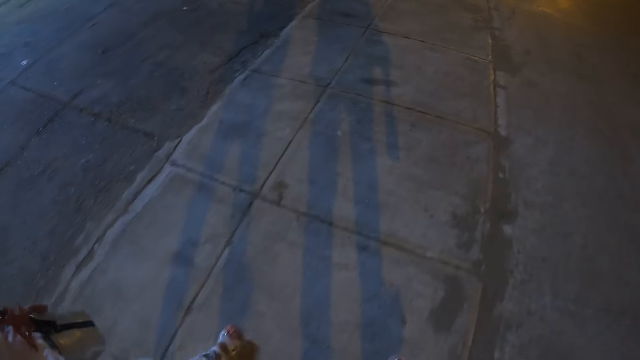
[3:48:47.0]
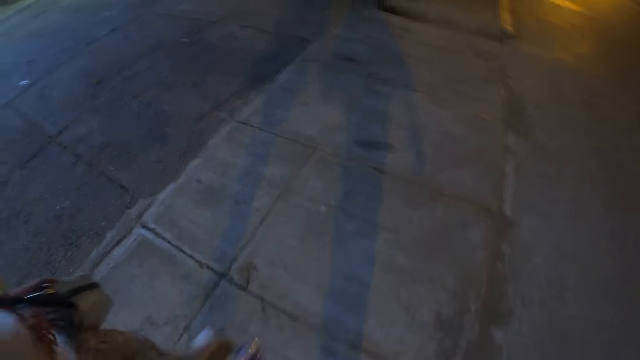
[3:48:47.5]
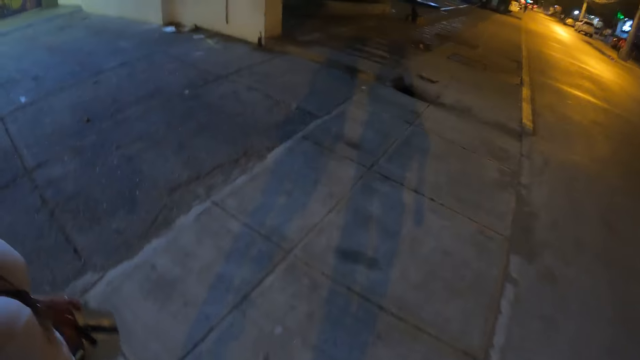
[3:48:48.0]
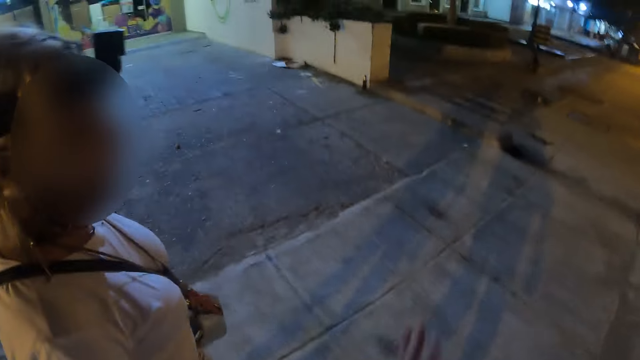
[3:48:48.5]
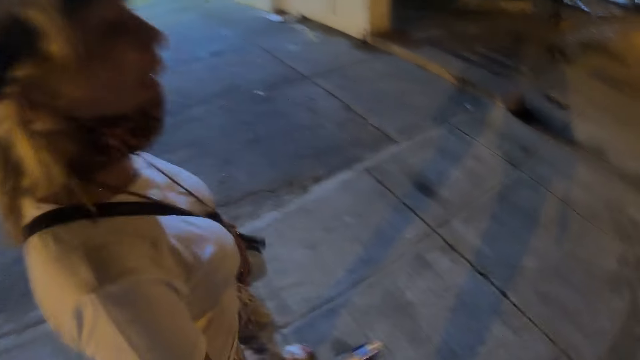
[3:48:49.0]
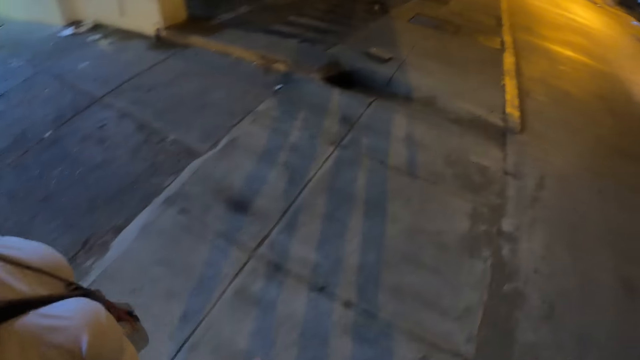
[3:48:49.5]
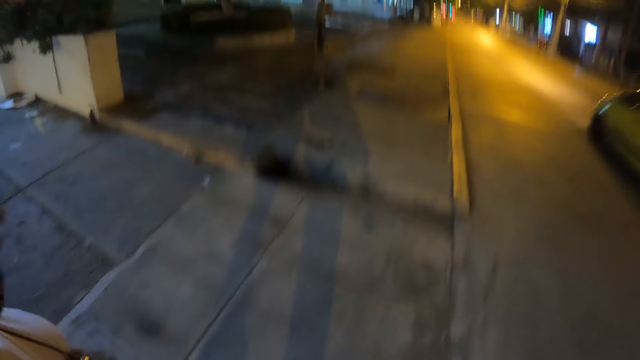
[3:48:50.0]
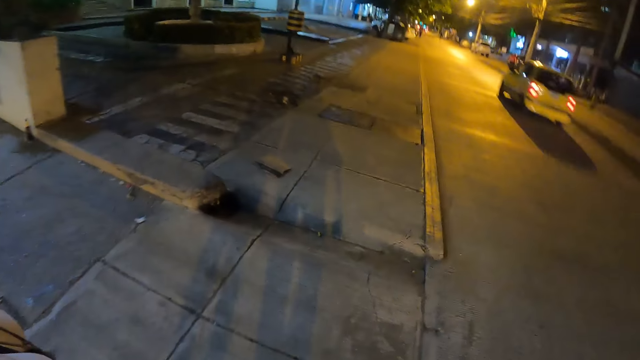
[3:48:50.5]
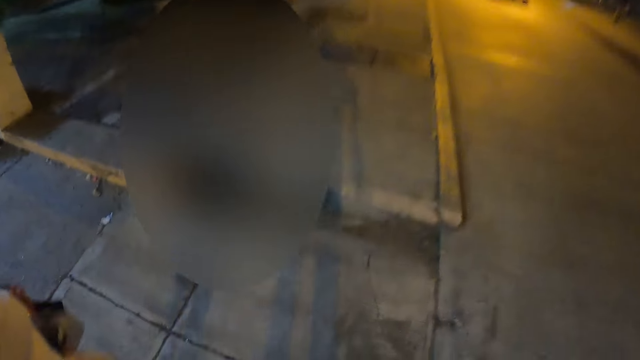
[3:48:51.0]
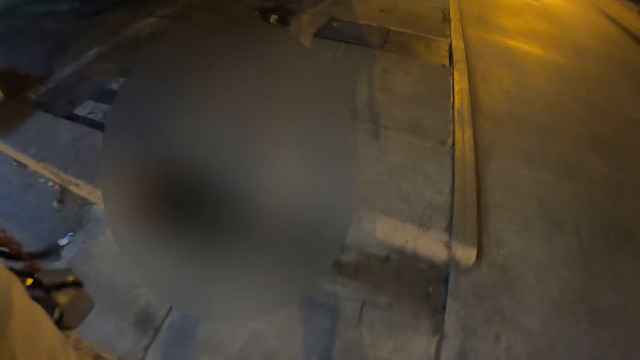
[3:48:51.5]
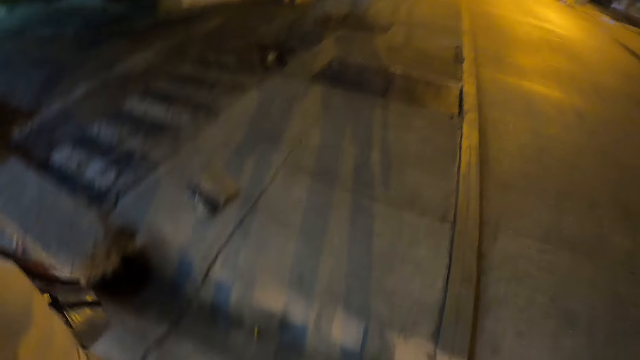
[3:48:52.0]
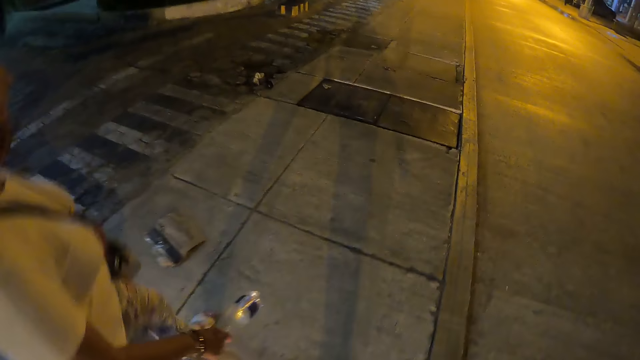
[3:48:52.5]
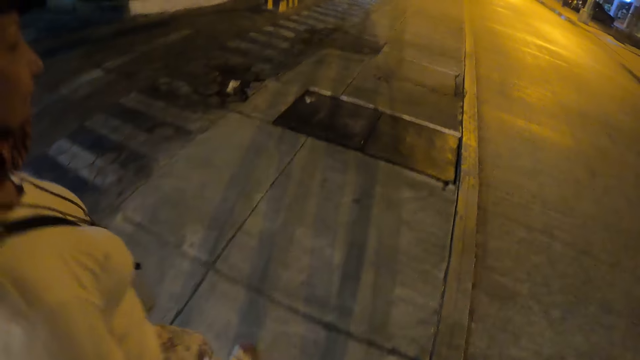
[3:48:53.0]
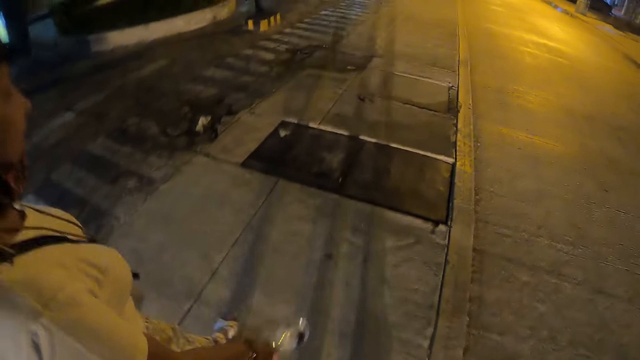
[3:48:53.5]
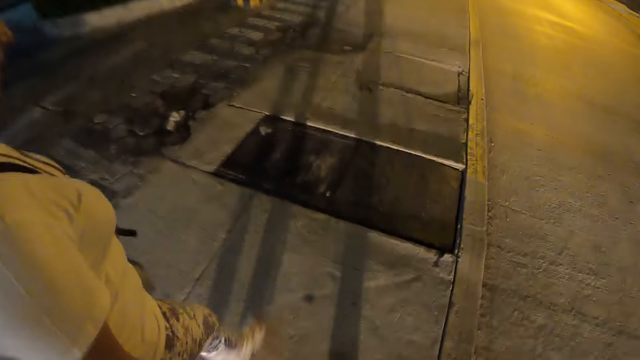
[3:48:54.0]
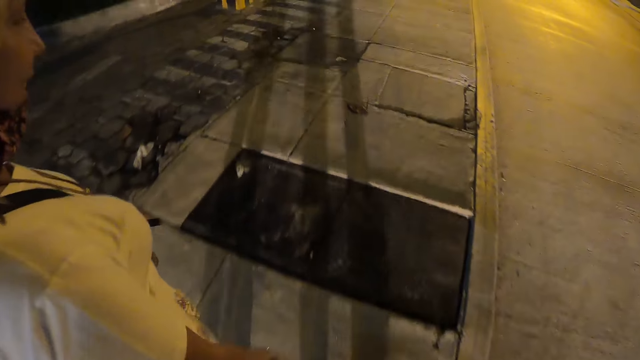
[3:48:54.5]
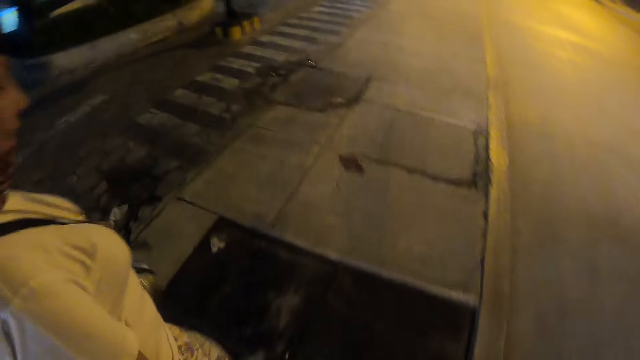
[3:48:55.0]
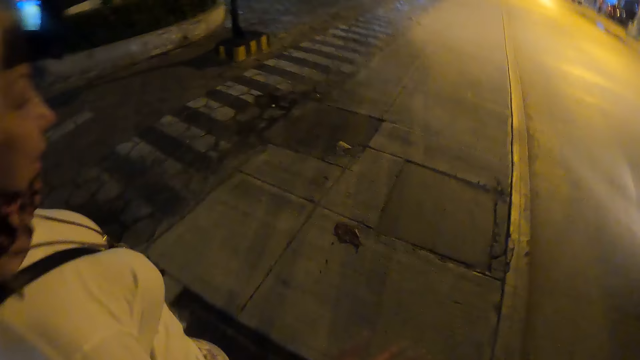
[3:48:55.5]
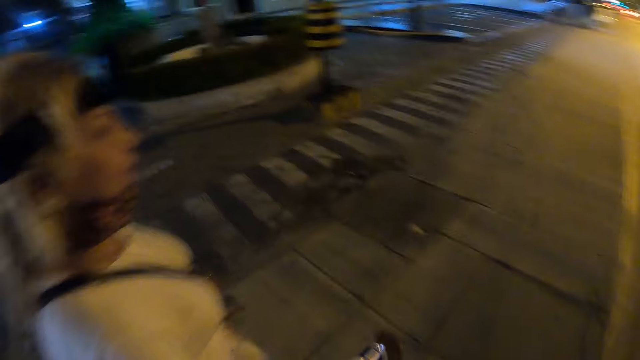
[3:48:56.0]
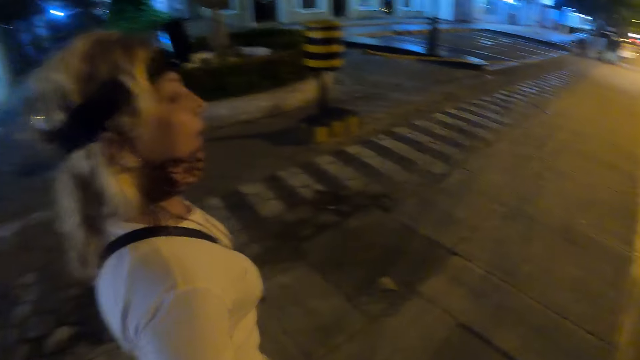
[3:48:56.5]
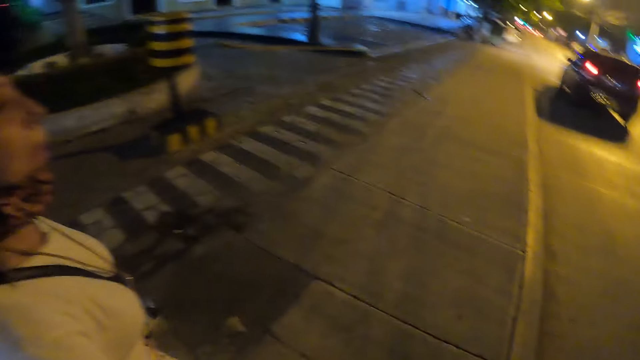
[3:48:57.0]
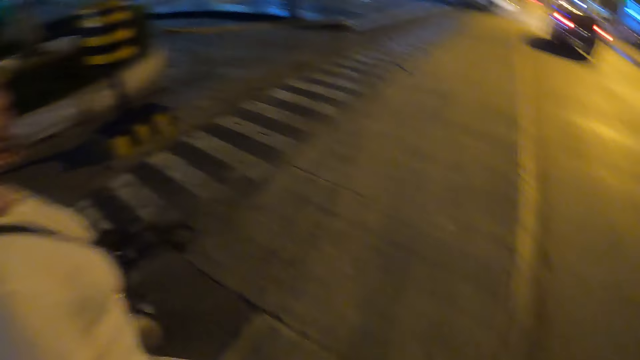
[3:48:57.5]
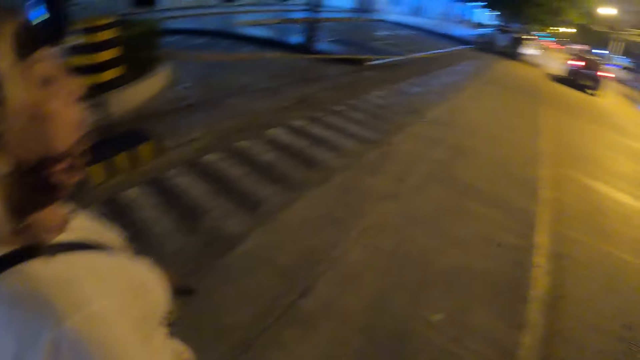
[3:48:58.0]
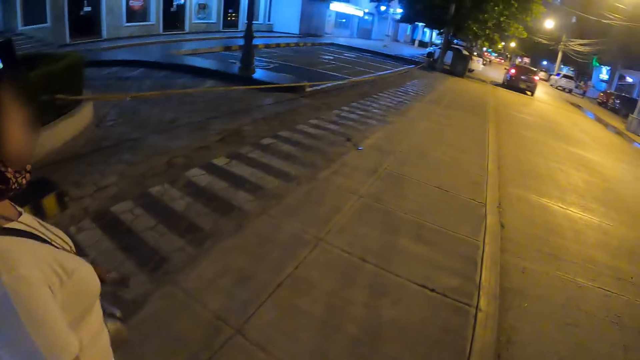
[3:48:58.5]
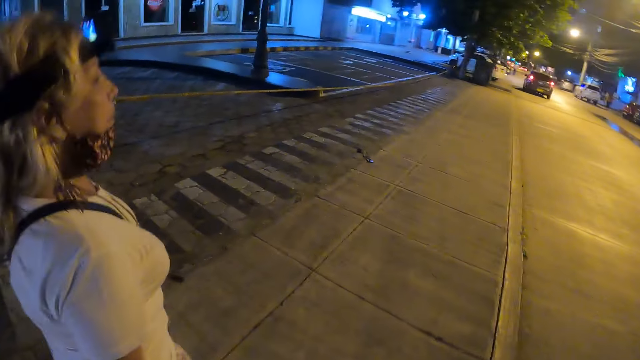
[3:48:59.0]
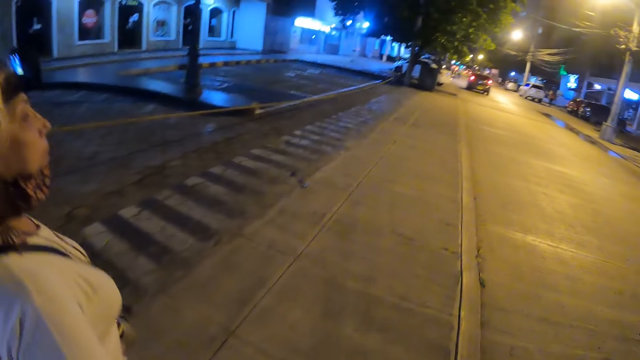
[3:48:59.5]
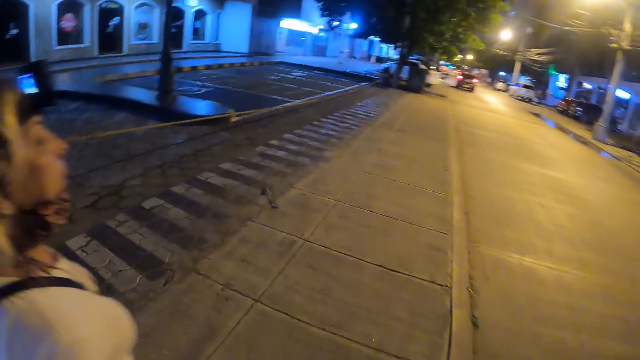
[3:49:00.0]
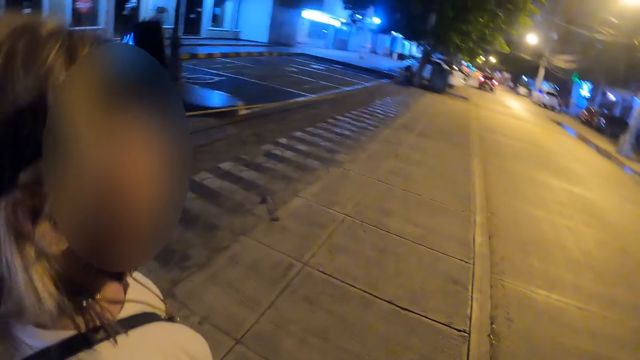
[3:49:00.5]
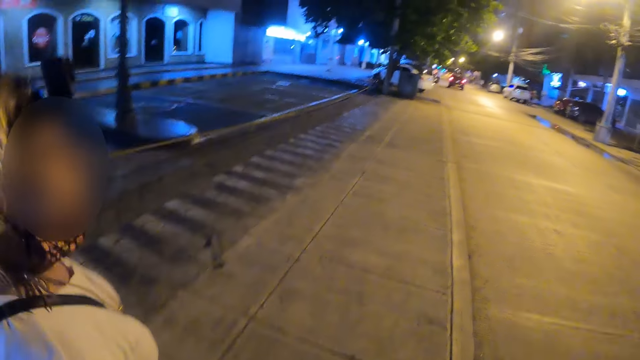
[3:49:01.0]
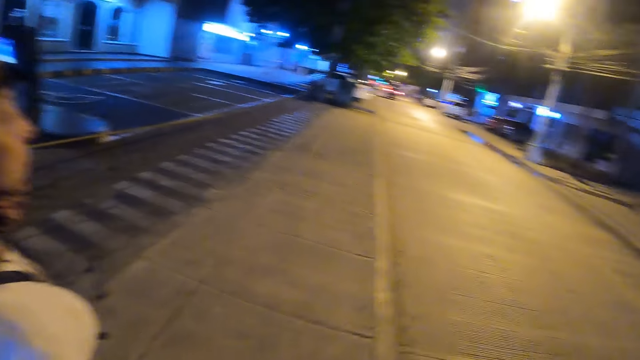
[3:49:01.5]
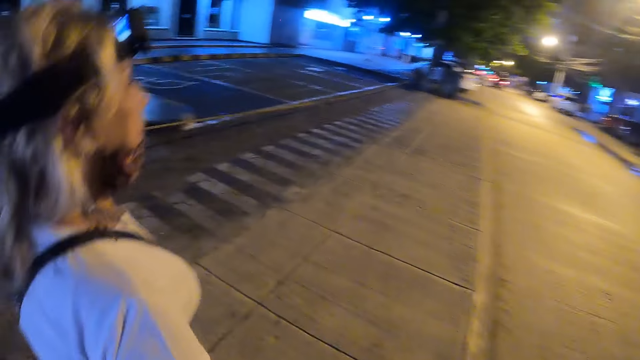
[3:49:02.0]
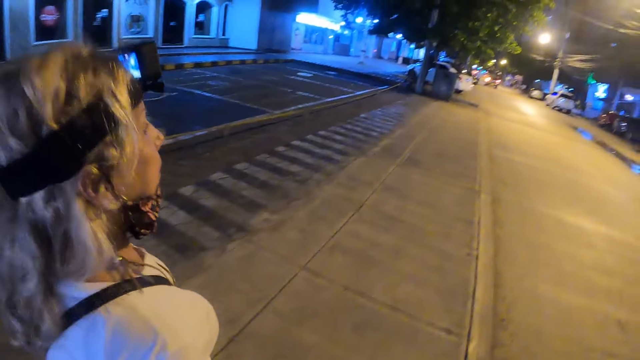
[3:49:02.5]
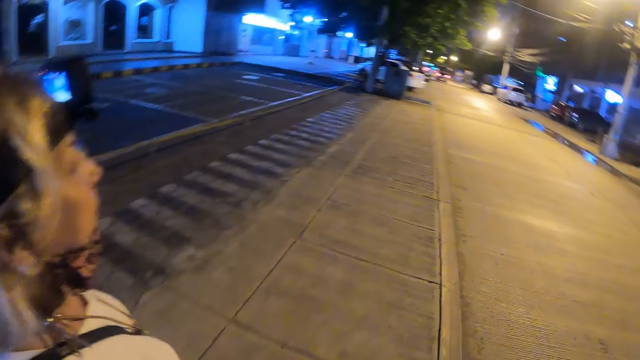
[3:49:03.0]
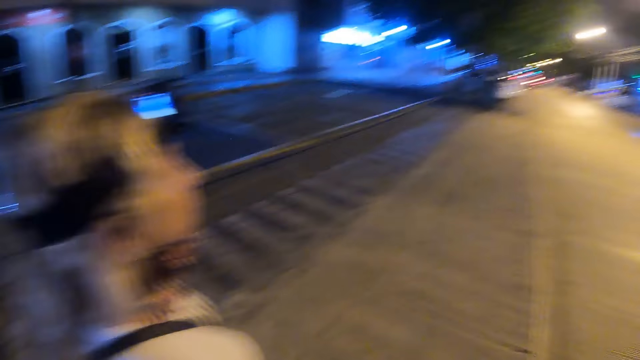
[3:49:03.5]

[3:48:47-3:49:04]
The camera wearer interacts with a woman. They walk on the pavement with the woman.

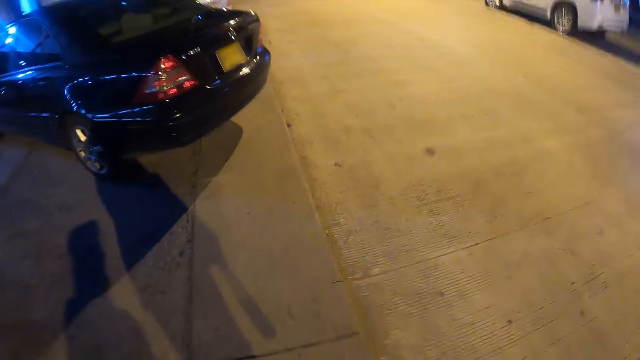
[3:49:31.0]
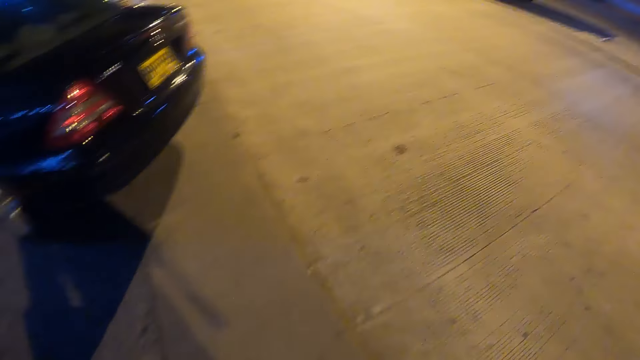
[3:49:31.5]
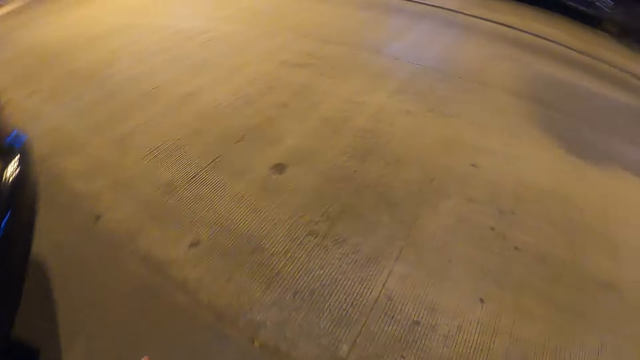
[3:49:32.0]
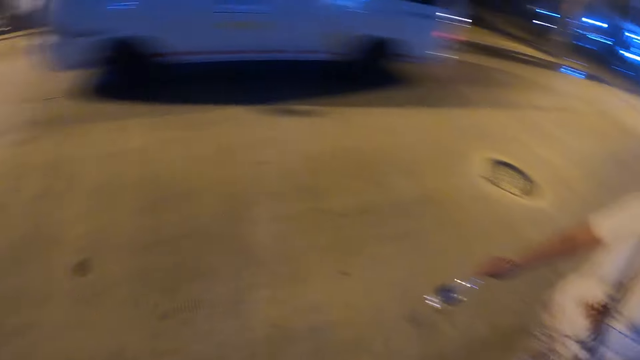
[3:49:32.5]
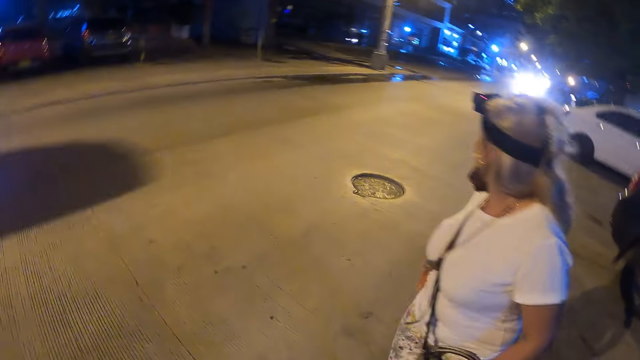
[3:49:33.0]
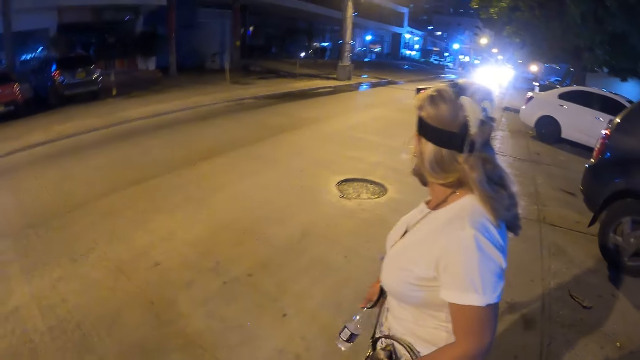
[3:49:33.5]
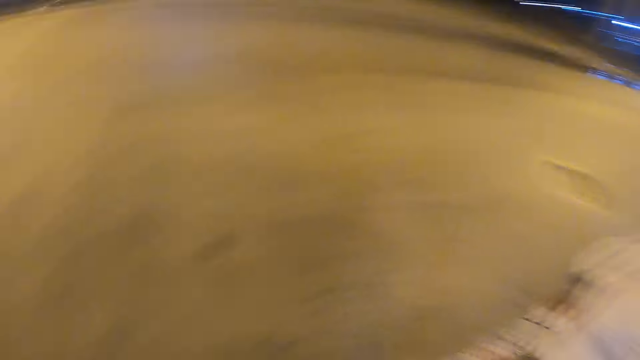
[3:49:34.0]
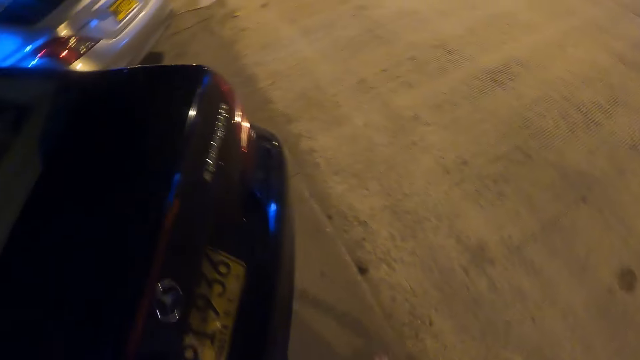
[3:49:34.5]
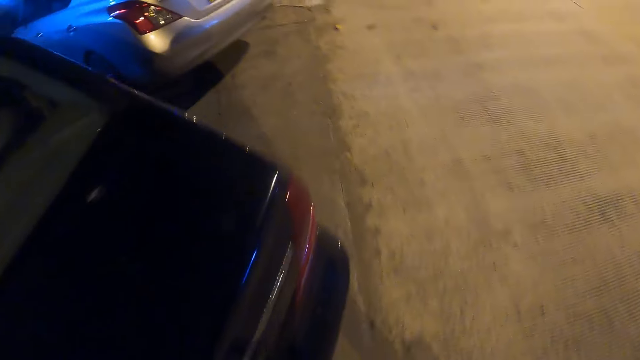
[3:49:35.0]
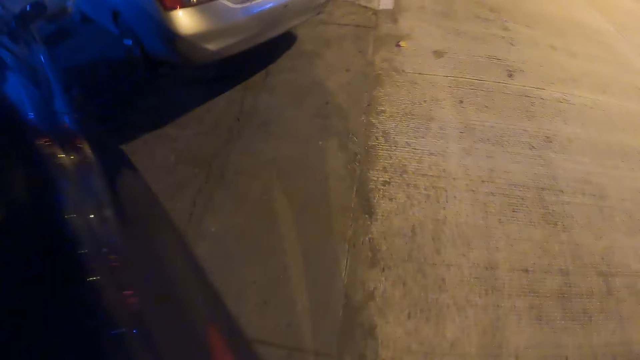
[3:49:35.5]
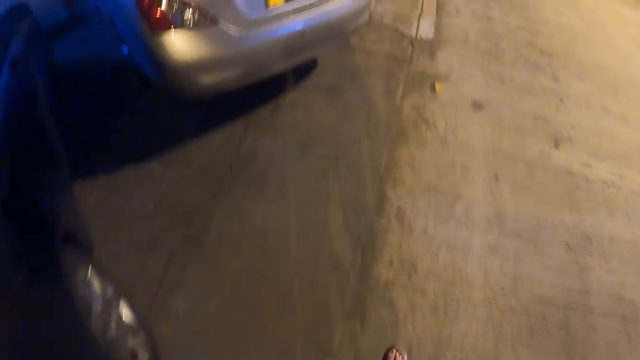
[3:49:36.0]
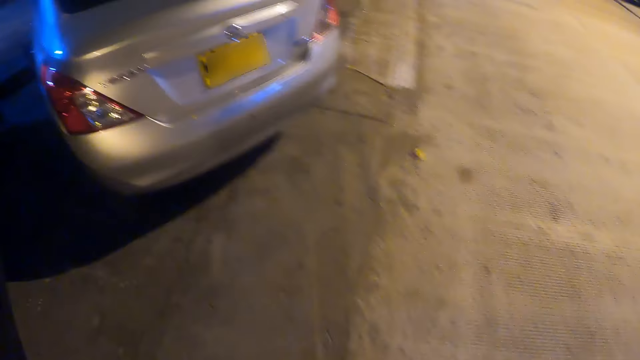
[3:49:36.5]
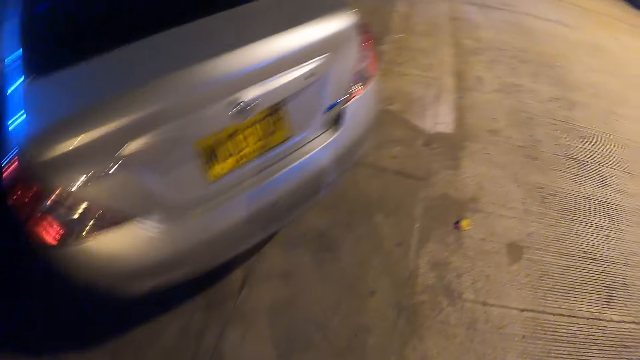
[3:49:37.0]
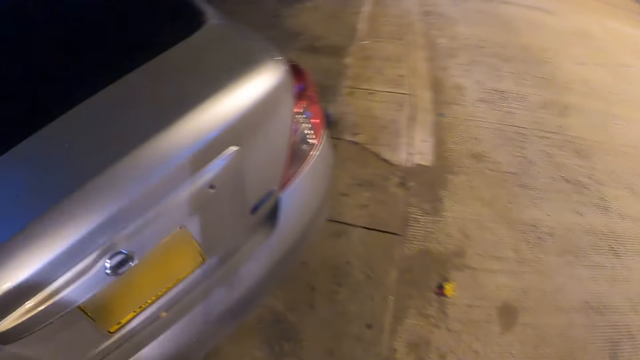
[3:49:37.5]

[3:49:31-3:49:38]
The camera wearer inspects the road with a woman. They look around. They walk on the pavement with the woman.
